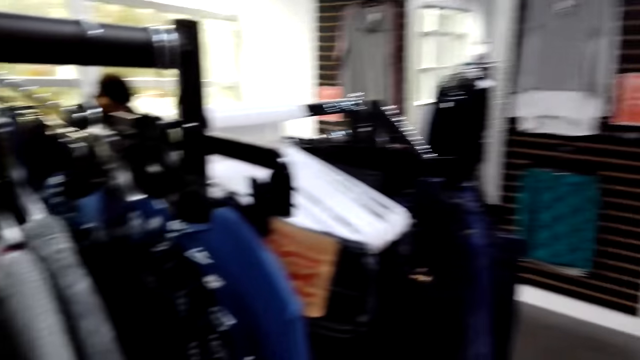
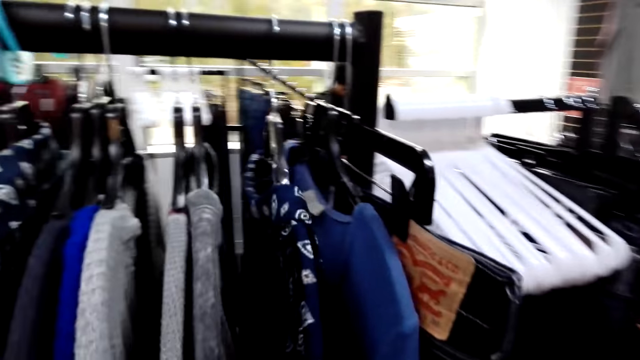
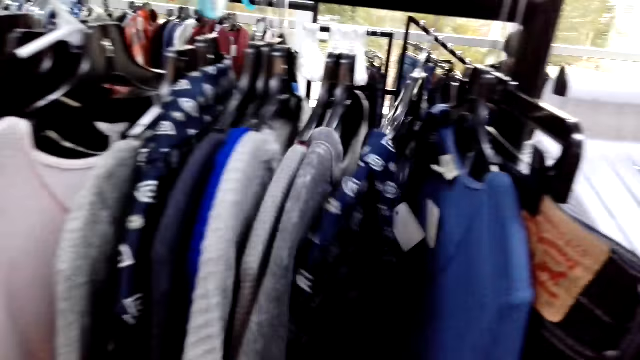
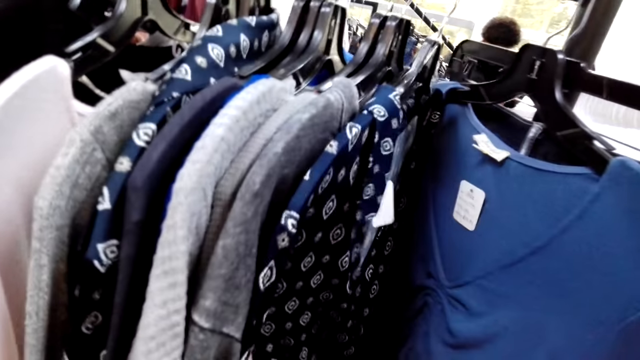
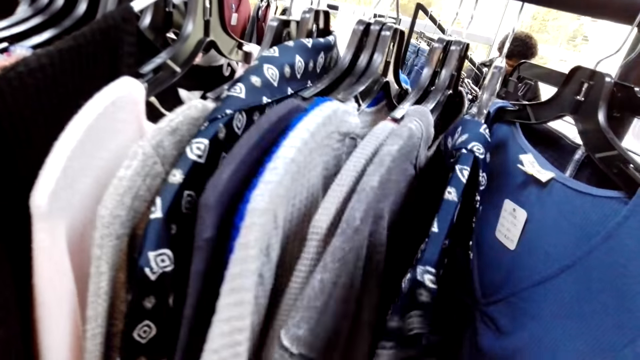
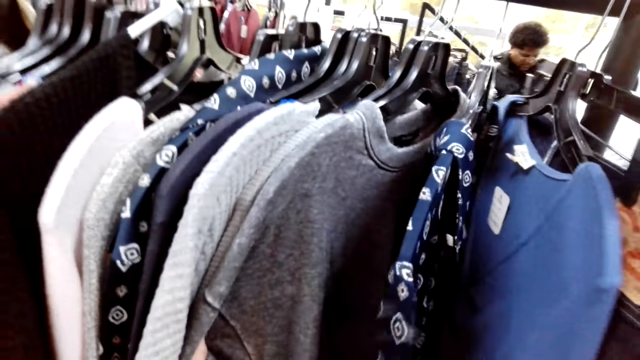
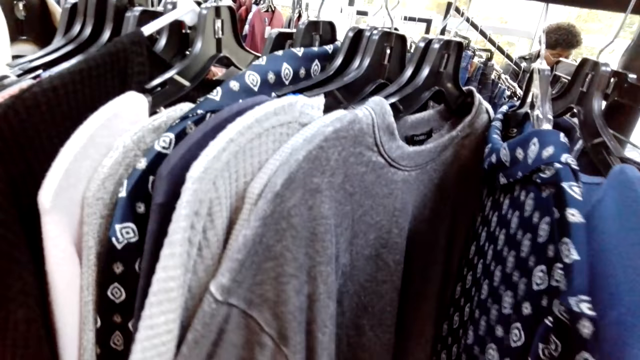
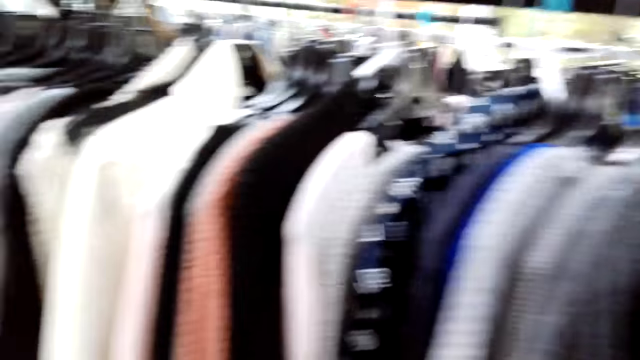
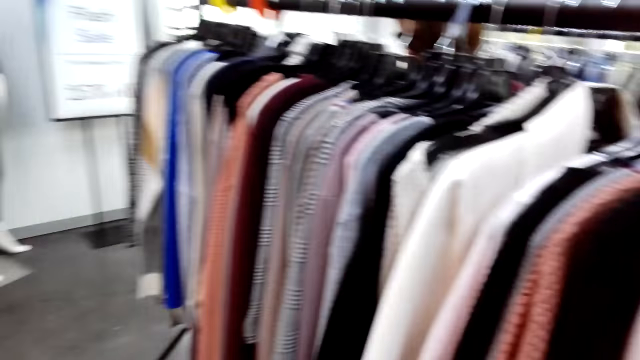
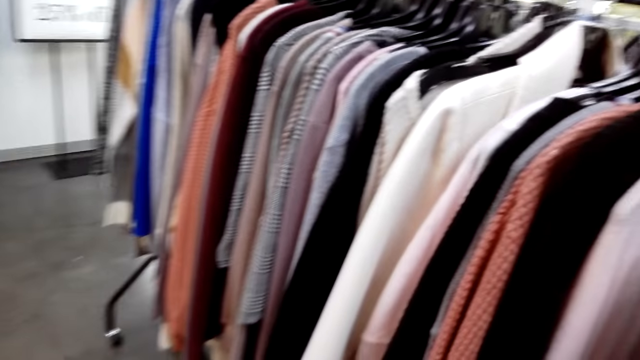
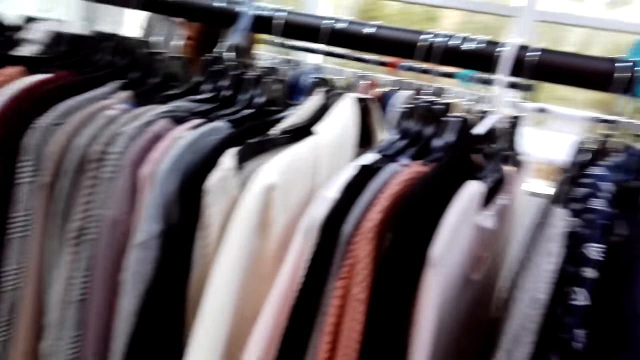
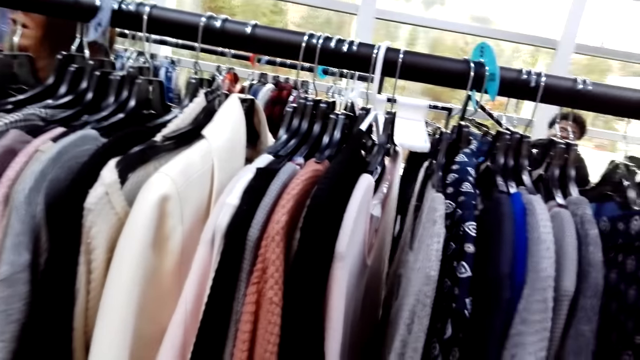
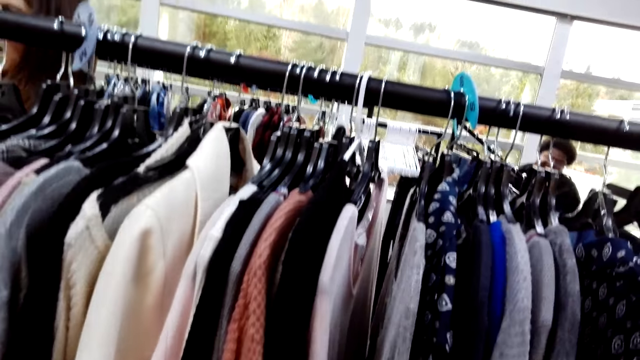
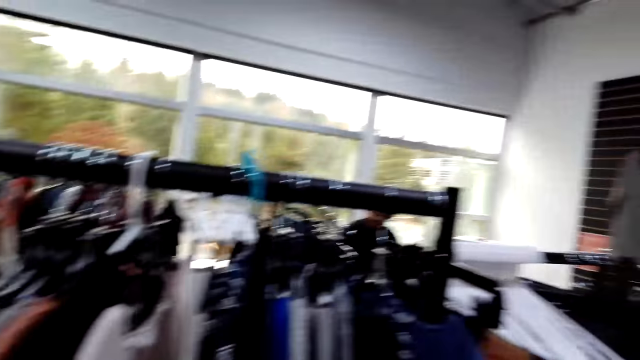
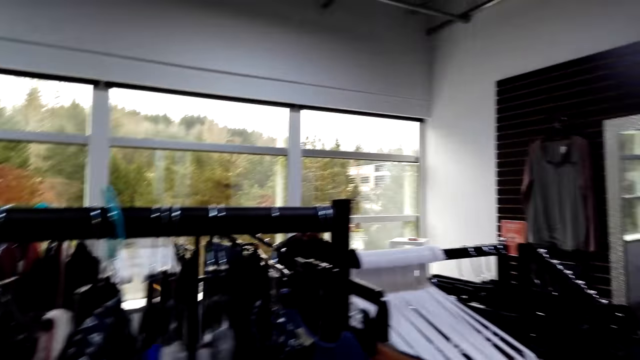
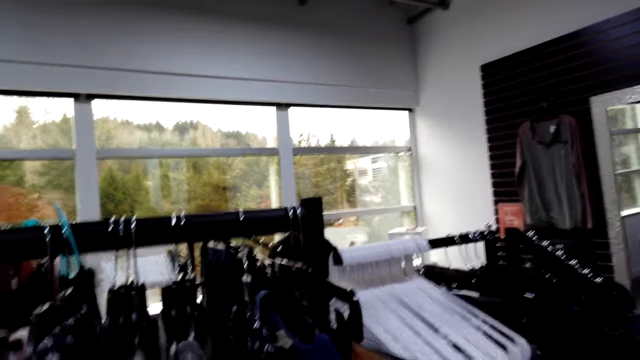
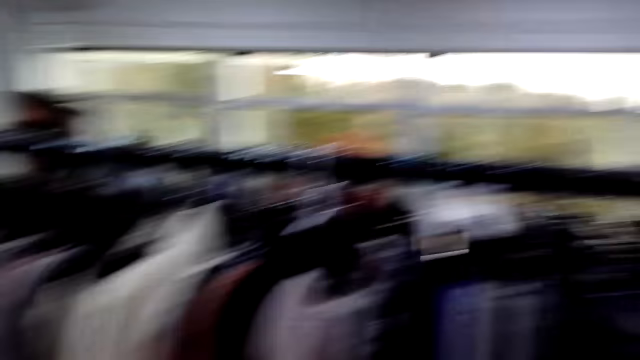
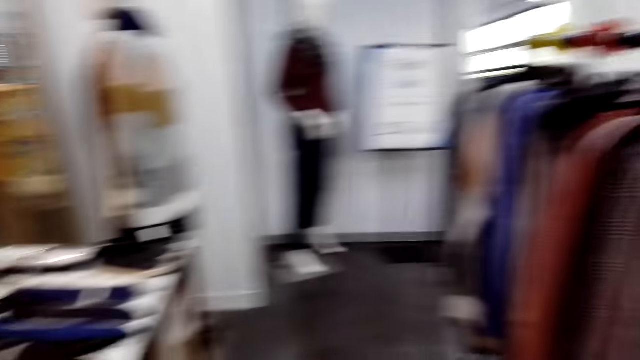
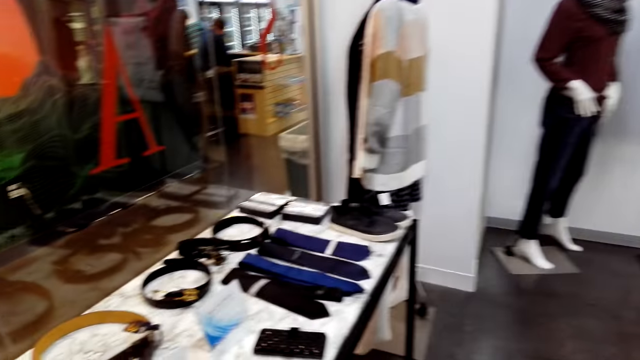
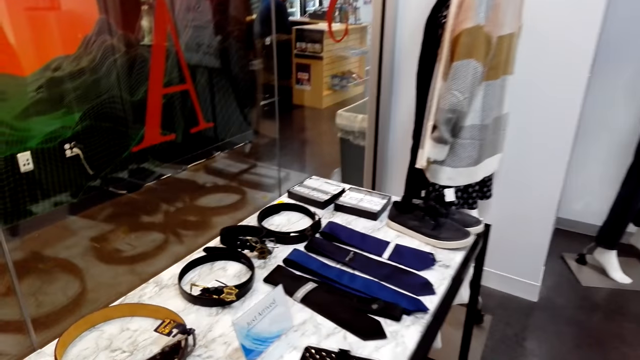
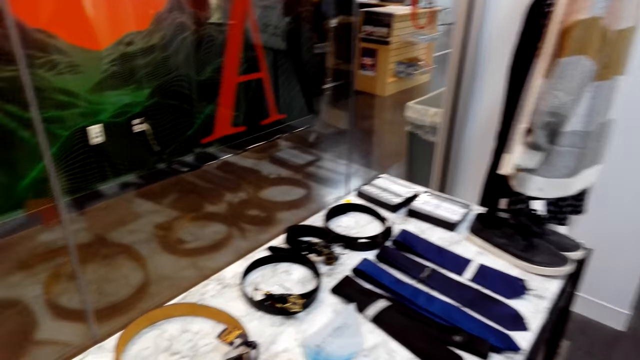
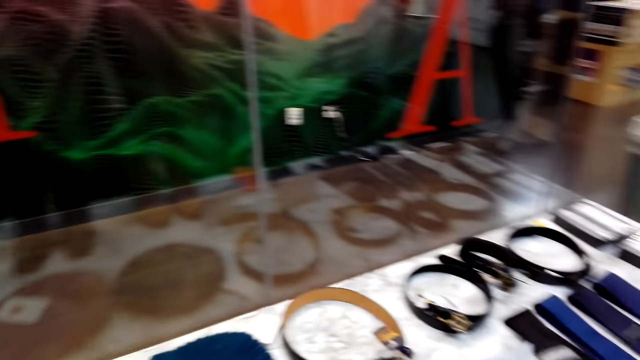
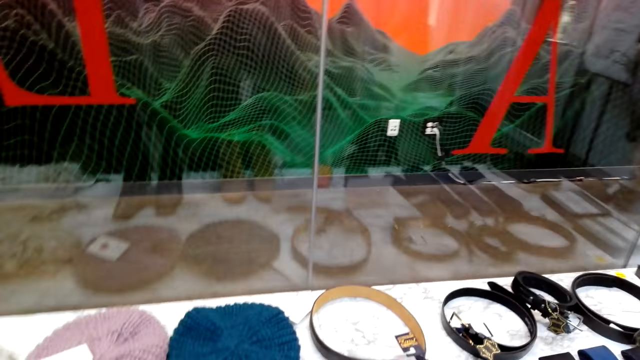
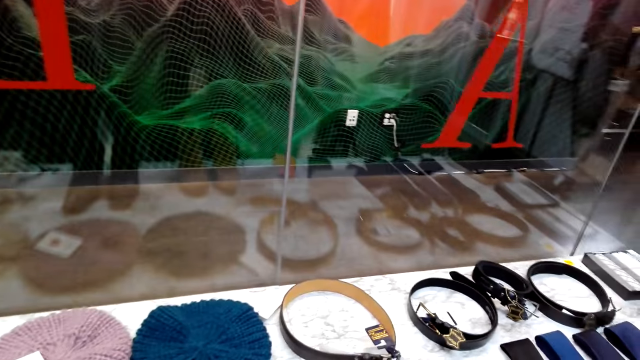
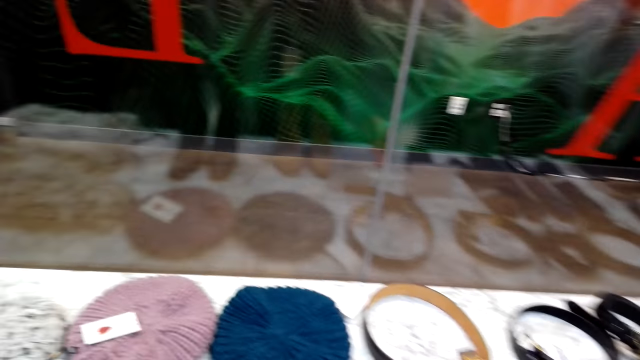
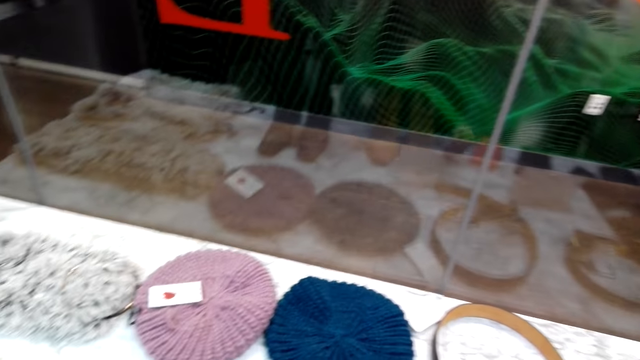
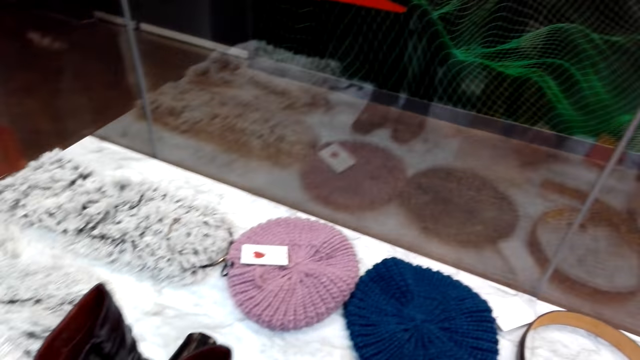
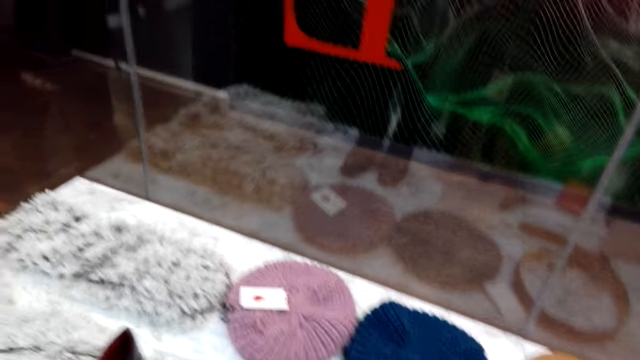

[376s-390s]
The camera wearer touches a cloth. They look at a shirt in the rack stock. They look around. They look at the clothes in the rack stock. A man converses to the camera wearer. The camera wearer looks around the clothes store. They look at the surface. They walk in the clothes store.

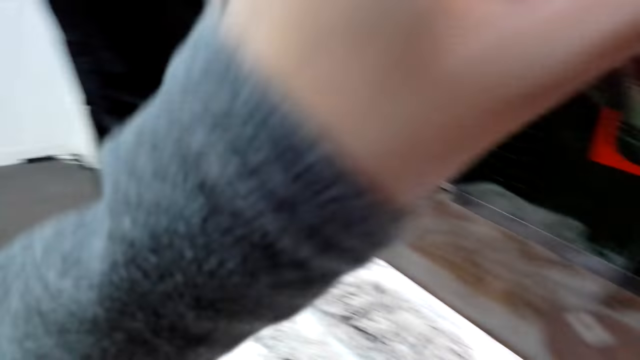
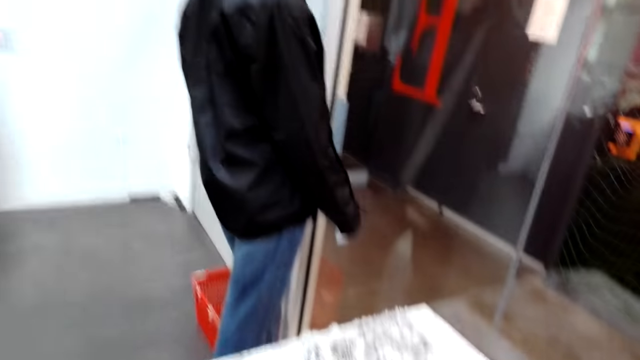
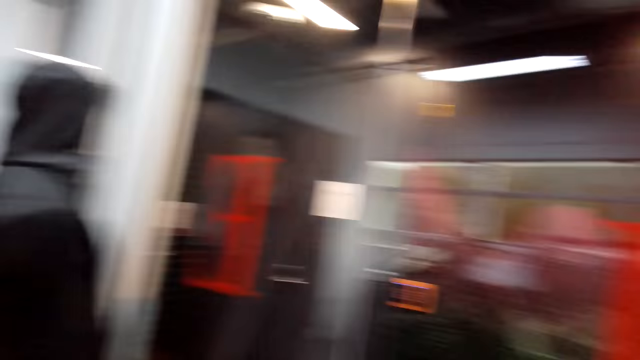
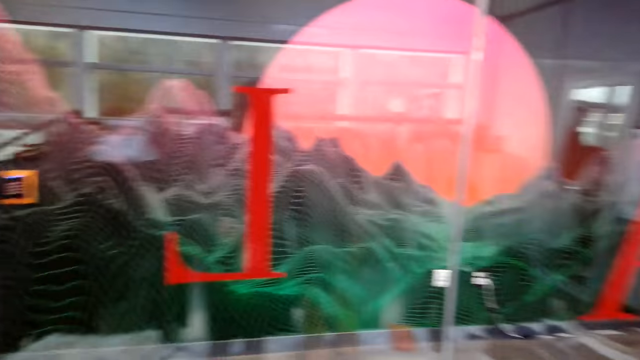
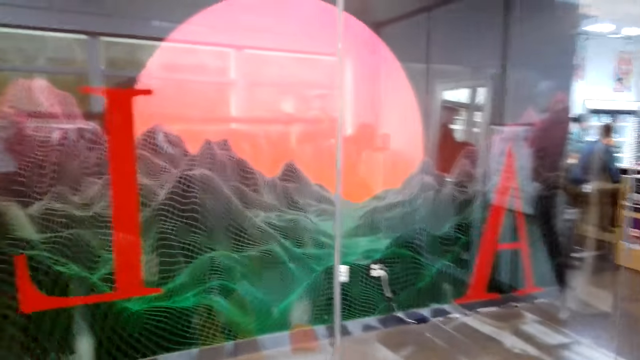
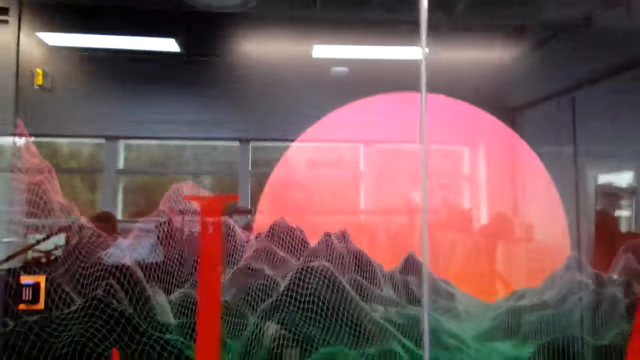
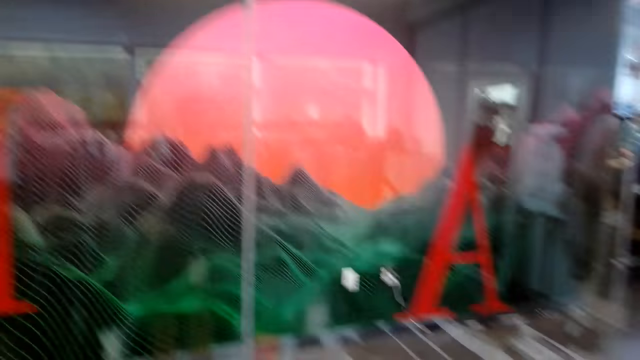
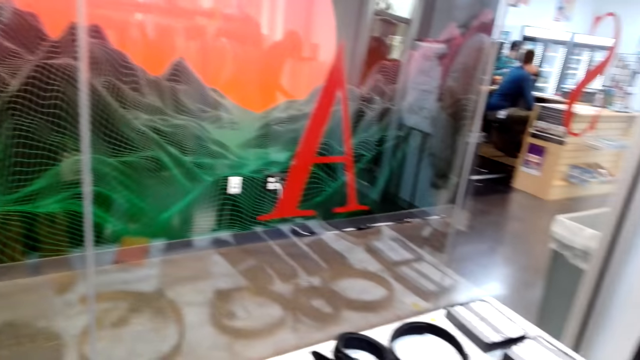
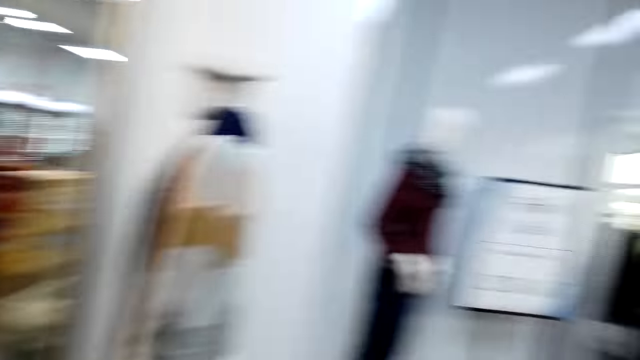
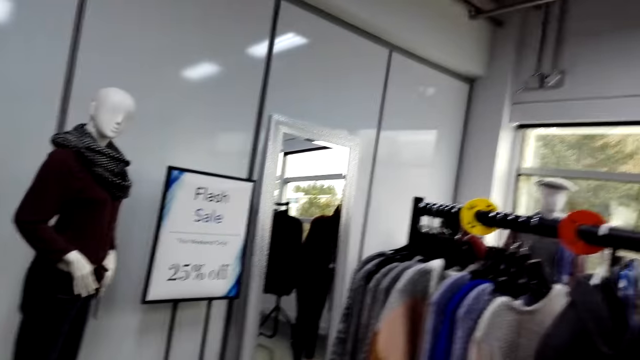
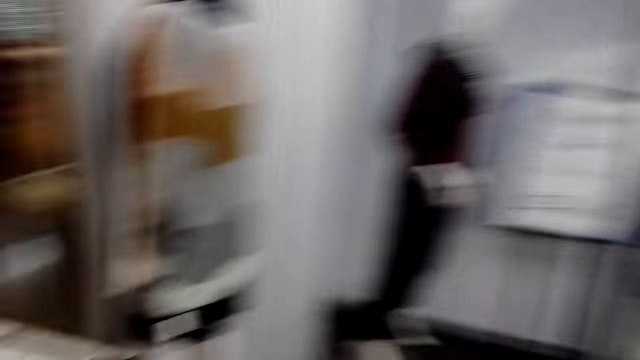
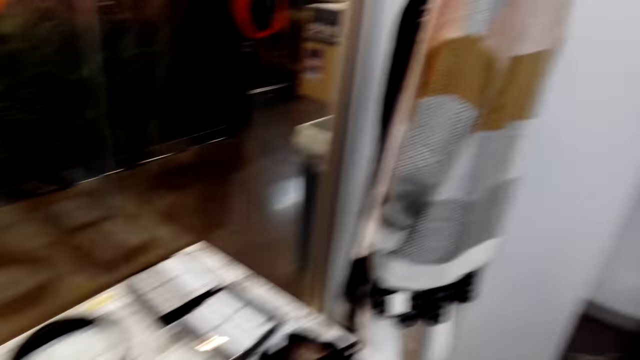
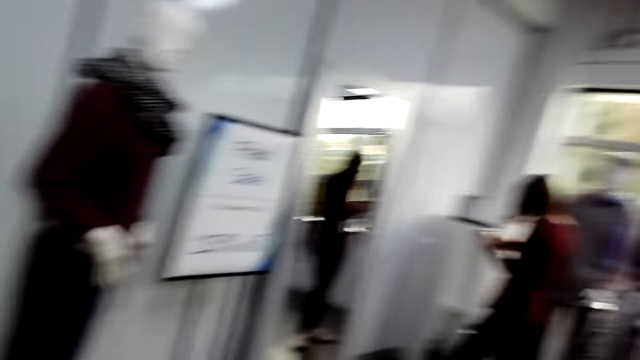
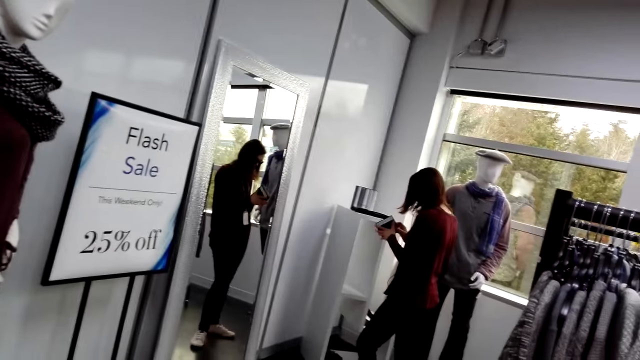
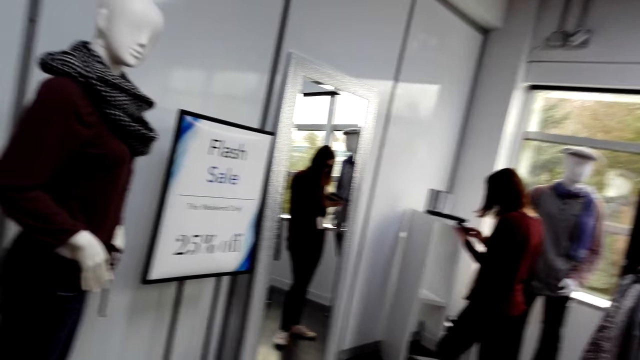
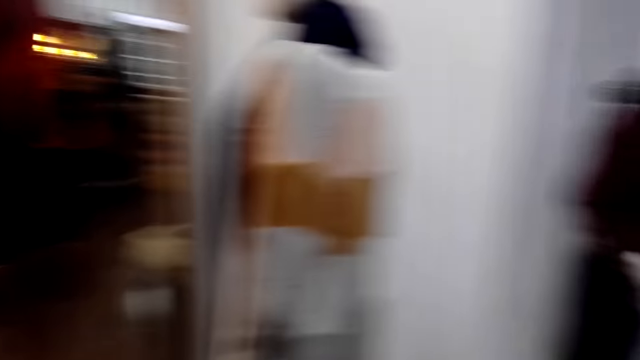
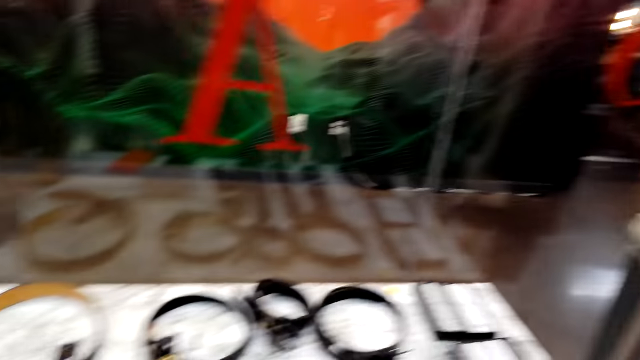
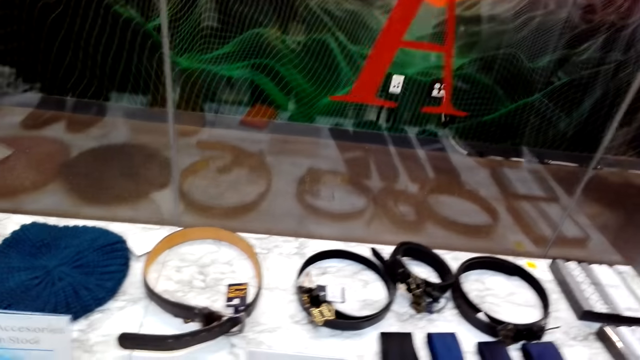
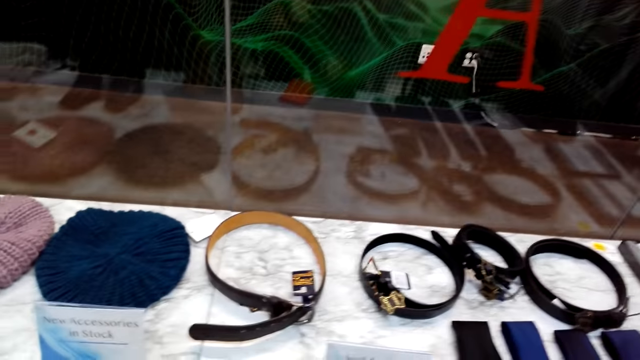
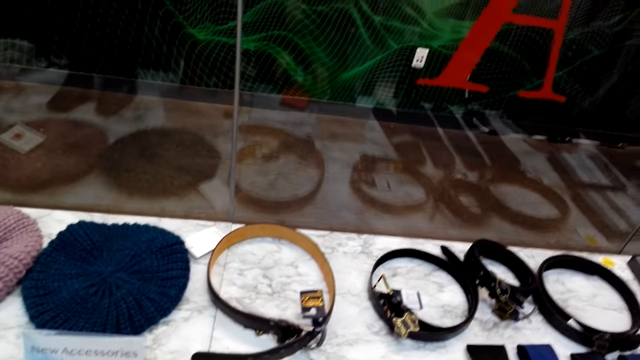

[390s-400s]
The camera wearer moves a hand on her face. She raises the hand. She looks around the clothes store. She walks in the clothes store. She looks around the clothes store.
